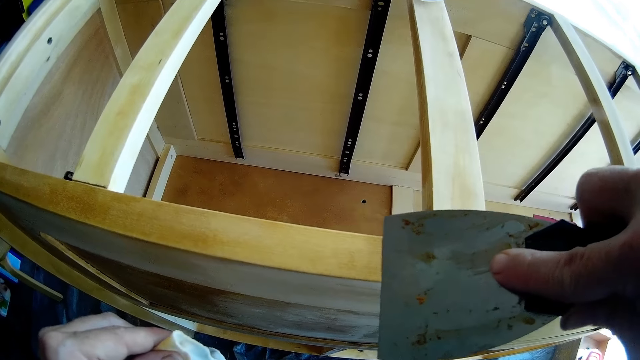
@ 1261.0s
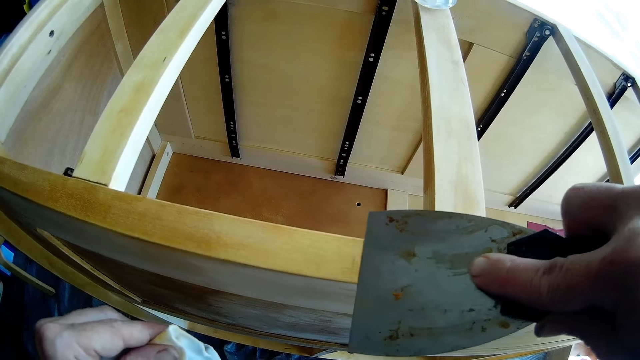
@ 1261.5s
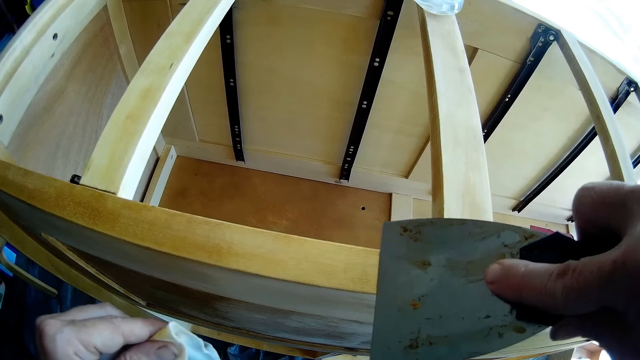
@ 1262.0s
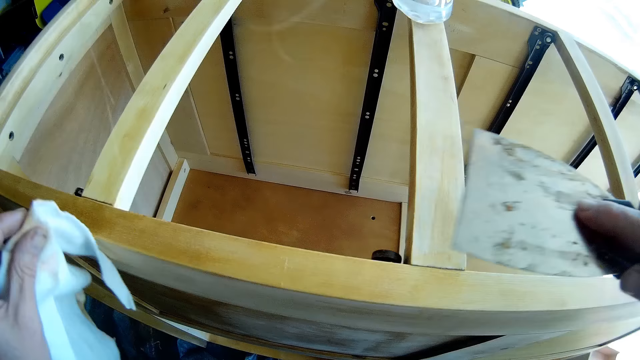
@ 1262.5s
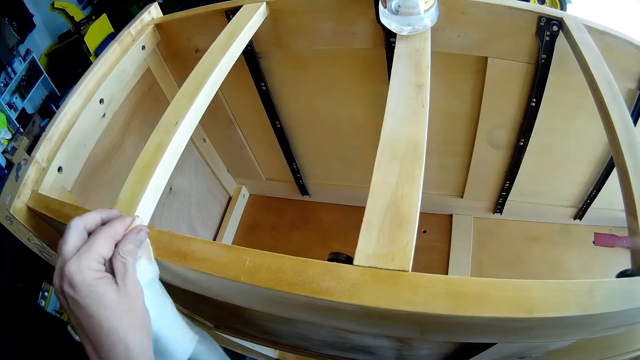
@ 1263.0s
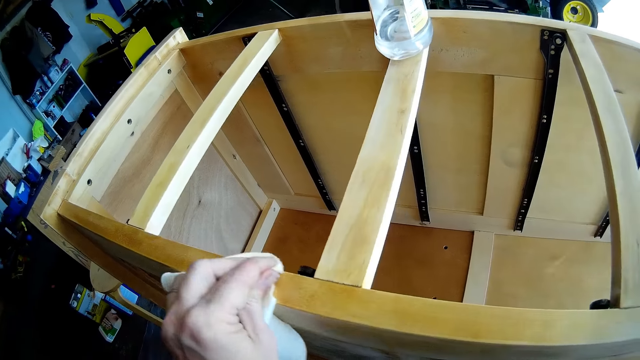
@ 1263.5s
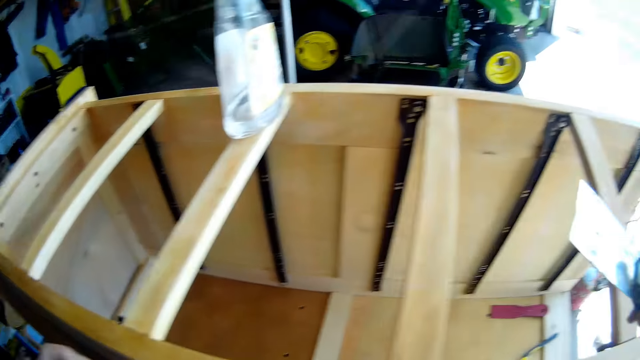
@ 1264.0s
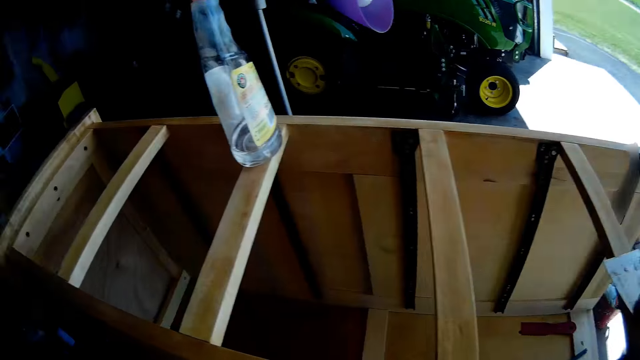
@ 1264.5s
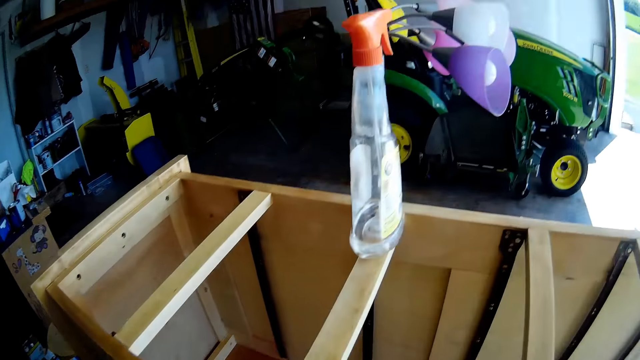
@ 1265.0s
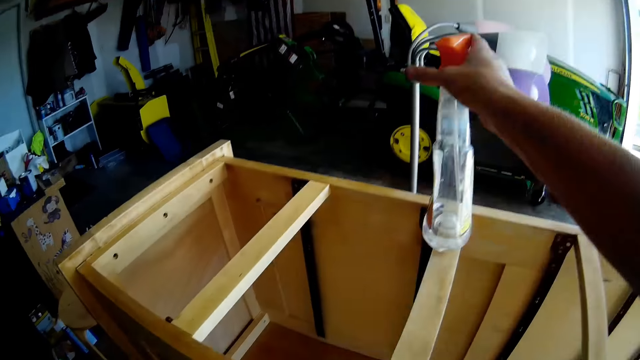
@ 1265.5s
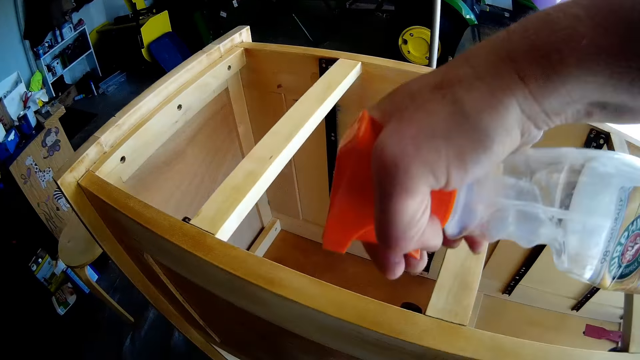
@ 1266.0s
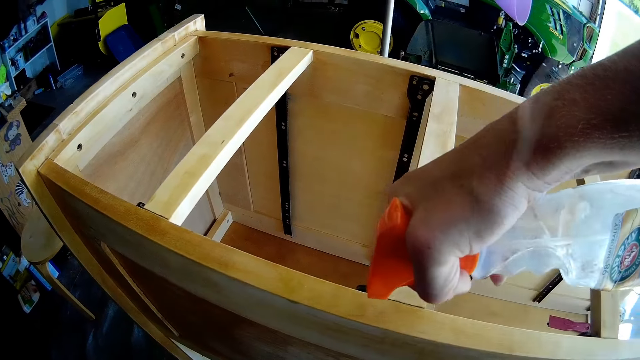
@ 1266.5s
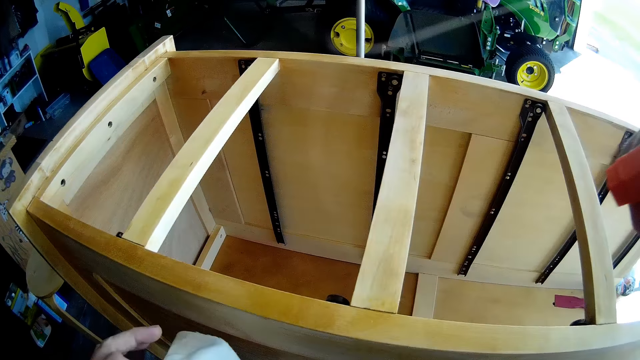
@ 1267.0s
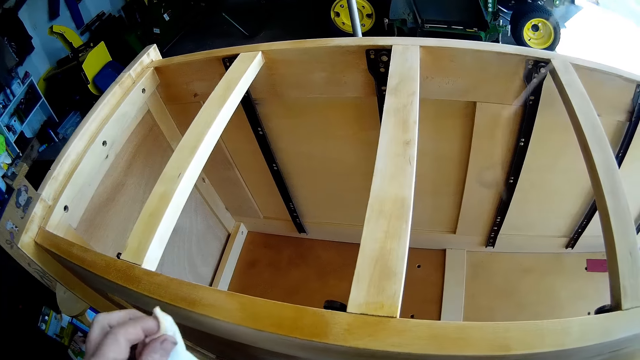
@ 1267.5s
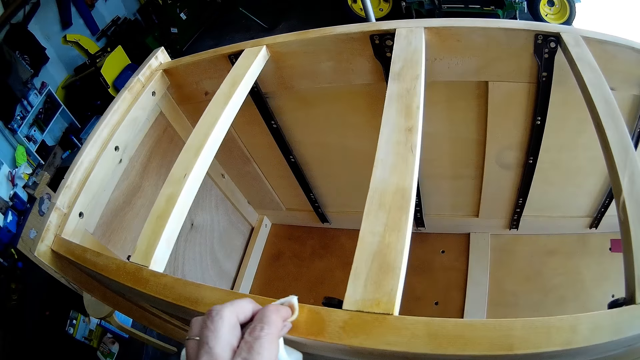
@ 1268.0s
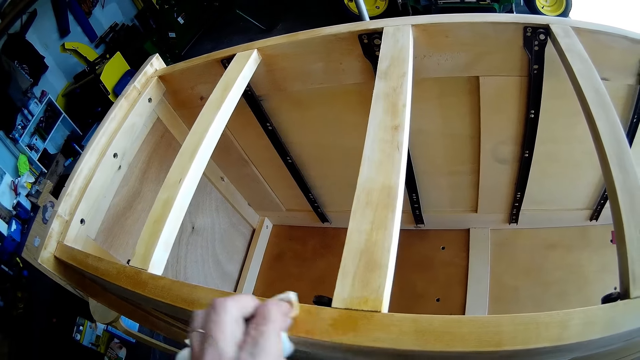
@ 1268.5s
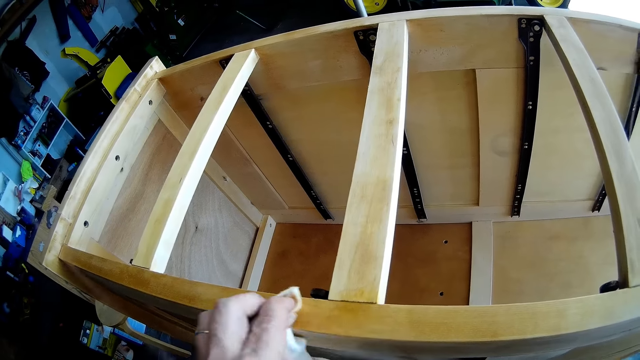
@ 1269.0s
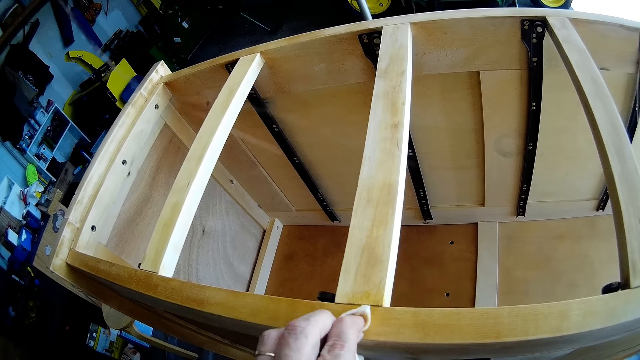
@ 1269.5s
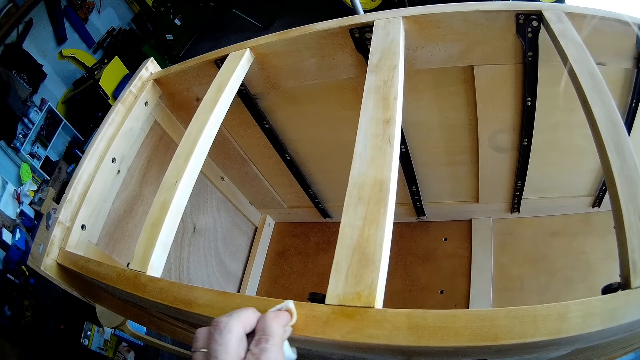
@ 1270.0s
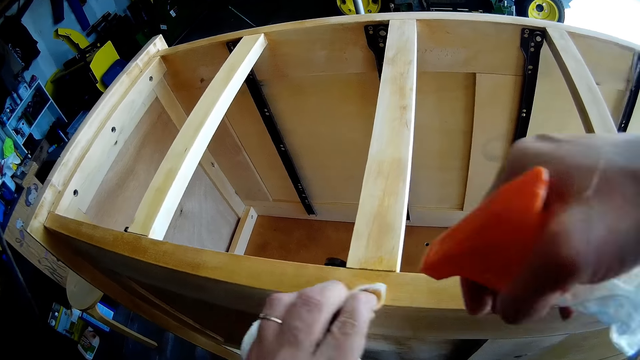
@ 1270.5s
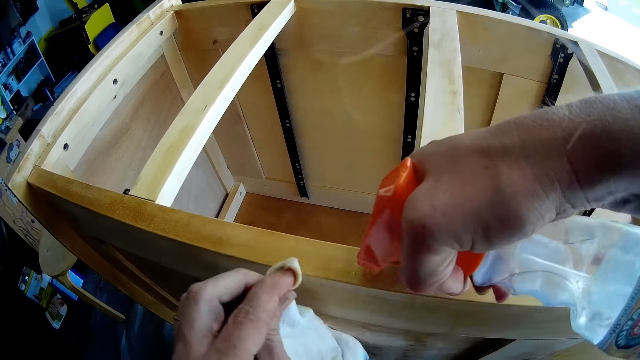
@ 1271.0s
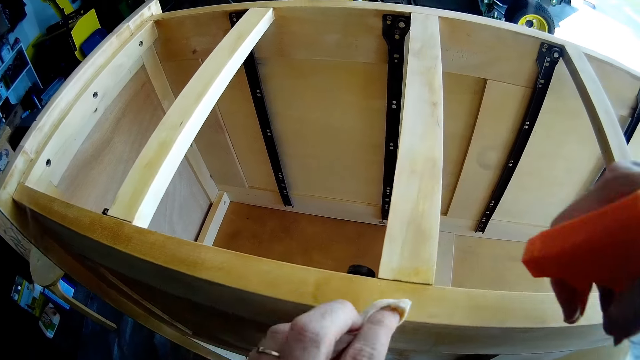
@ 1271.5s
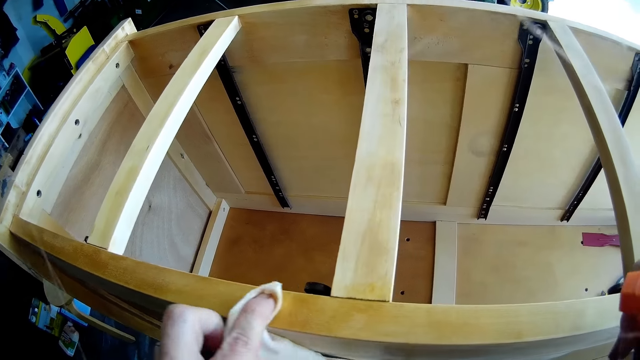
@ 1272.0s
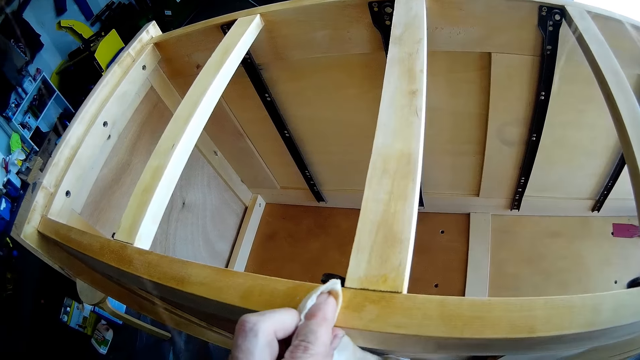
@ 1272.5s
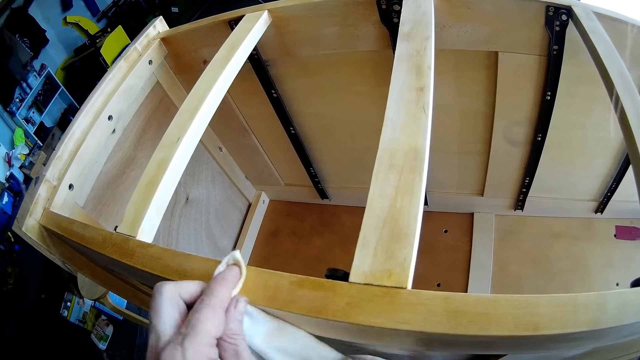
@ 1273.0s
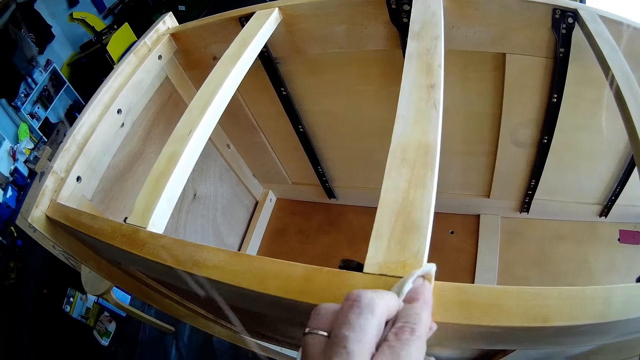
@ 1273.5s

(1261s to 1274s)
The camera wearer wipes the chest of drawers with a cloth. They pick the spray from the chest of drawers. They spray on the chest of drawers. They wipe the chest of drawers with the cloth. They spray on the chest of drawers. They wipe the chest of drawers with the cloth.

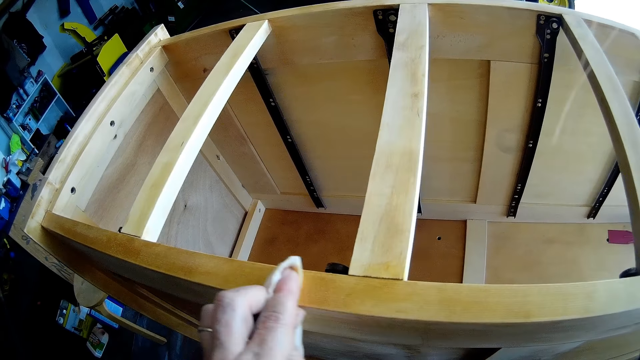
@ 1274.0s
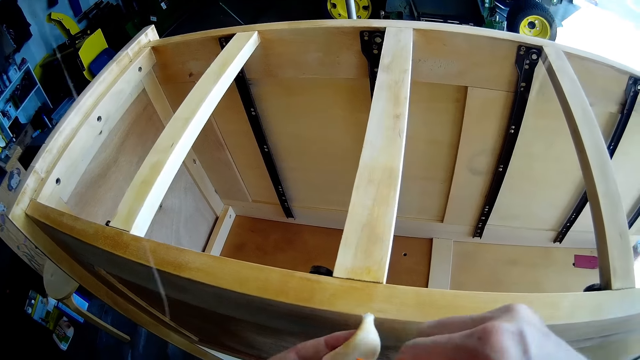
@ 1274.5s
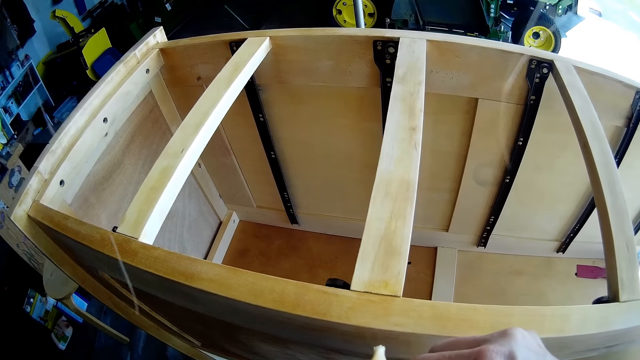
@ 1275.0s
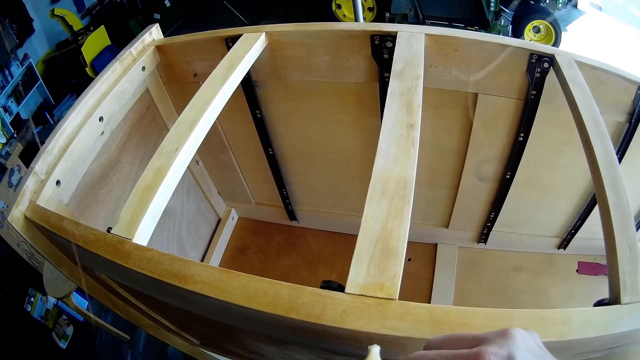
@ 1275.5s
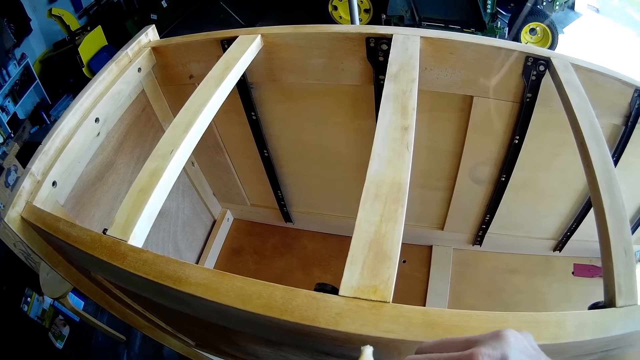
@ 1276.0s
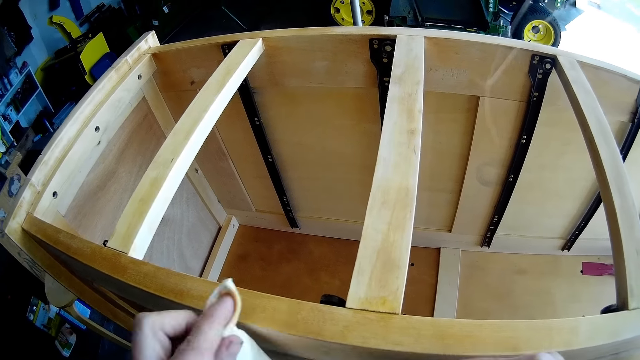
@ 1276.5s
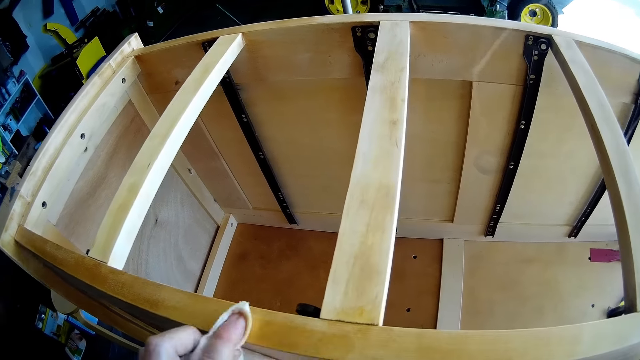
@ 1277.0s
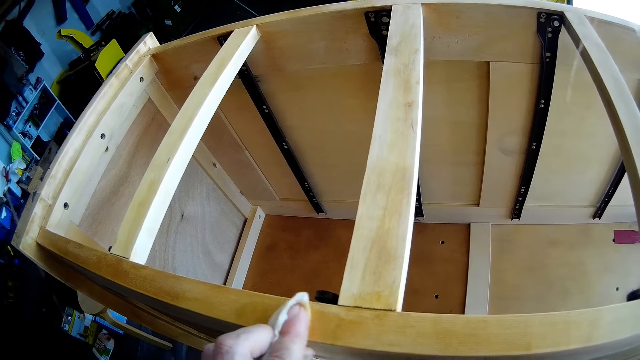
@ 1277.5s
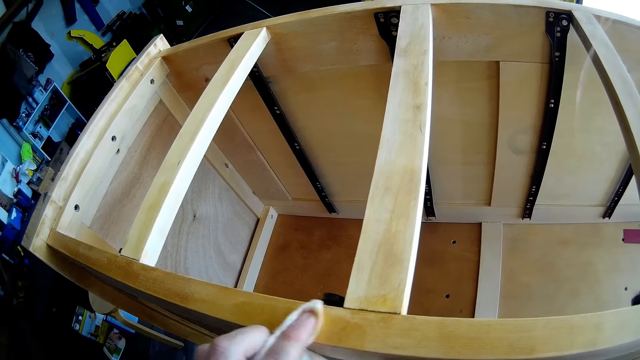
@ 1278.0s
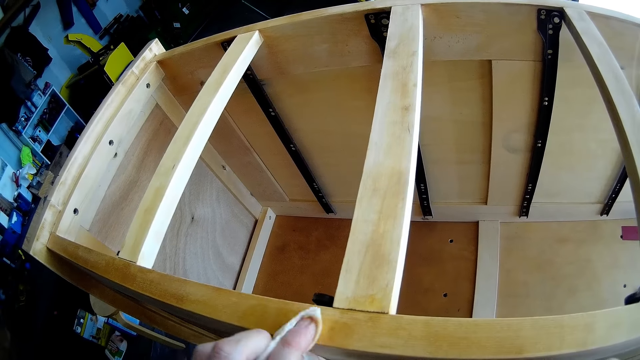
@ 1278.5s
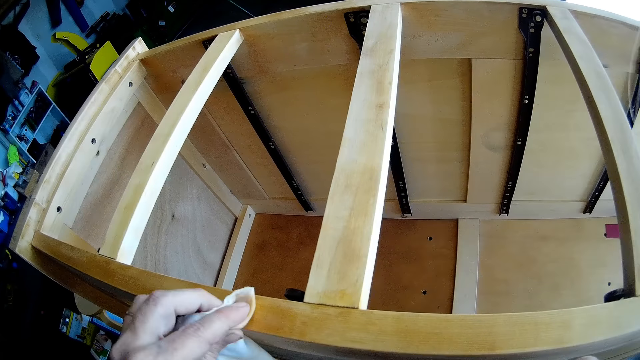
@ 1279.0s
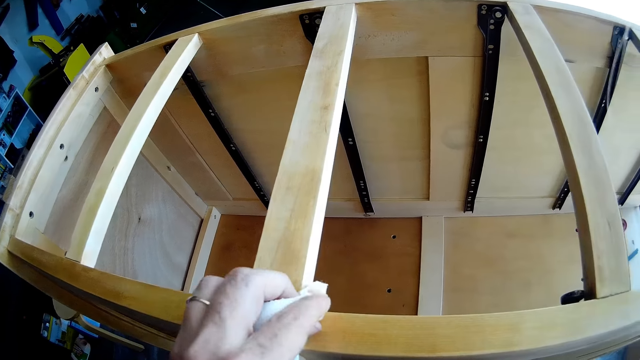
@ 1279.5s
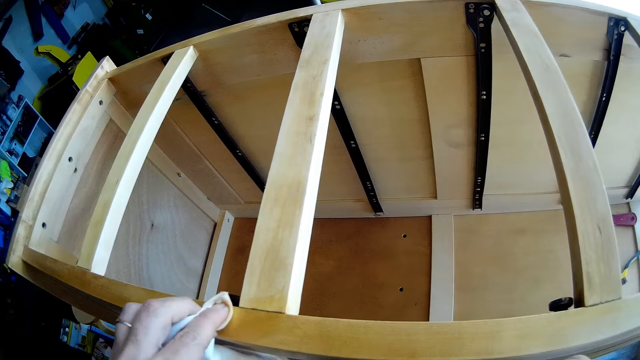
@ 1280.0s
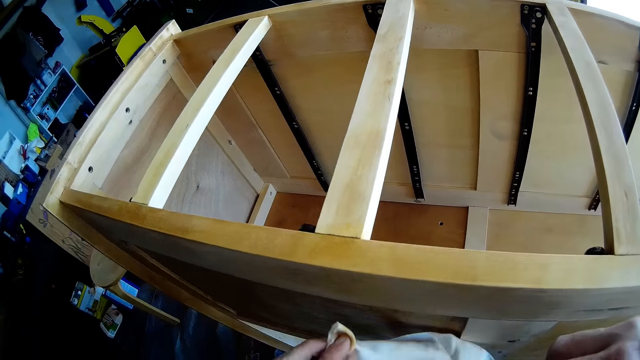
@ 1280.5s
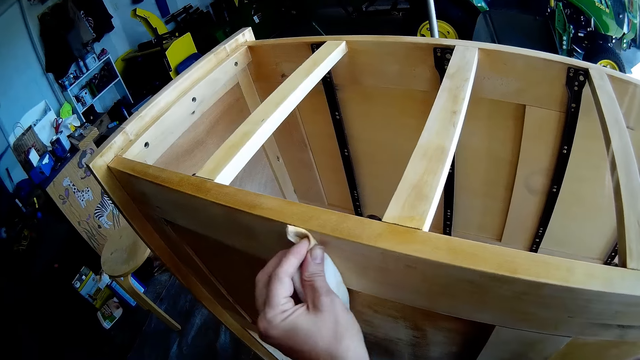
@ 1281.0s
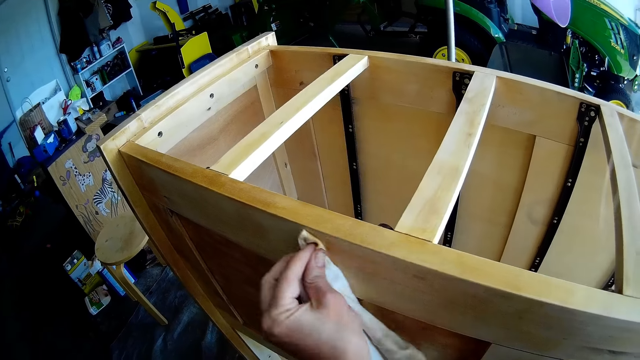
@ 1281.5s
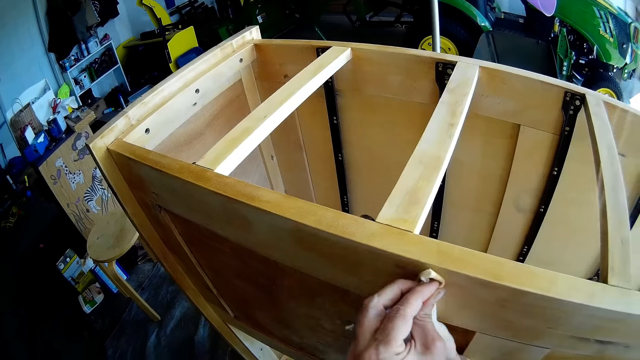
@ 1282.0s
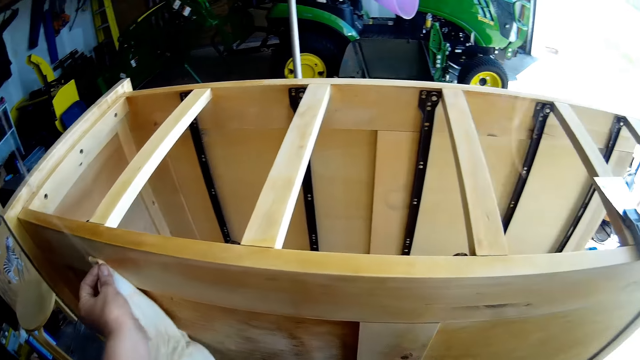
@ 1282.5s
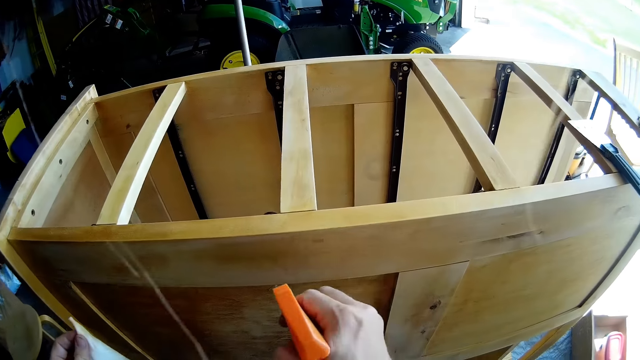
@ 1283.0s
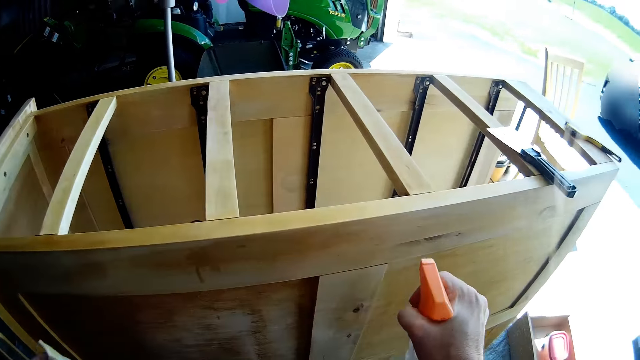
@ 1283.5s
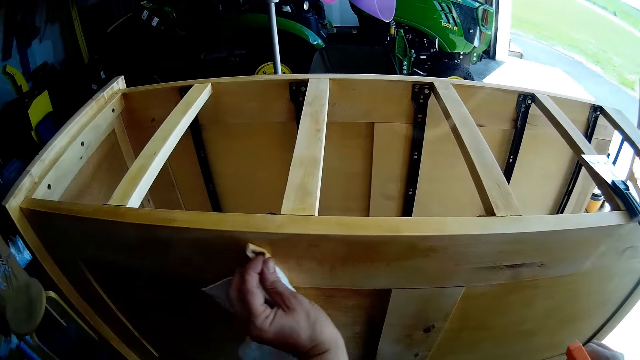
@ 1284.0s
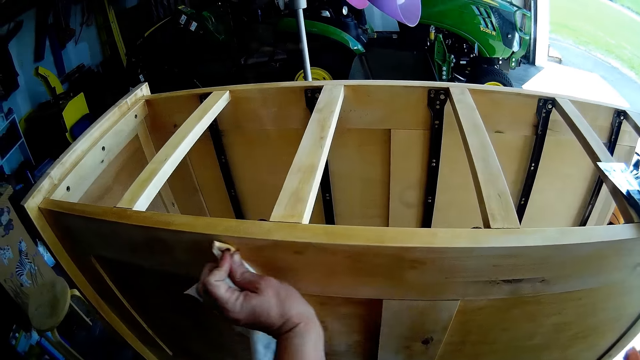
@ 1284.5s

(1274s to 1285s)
The camera wearer puts the spray on the cloth. They wipe the chest of drawers with the cloth. They spray on the chest of drawers. They wipe the chest of drawers with the cloth.
